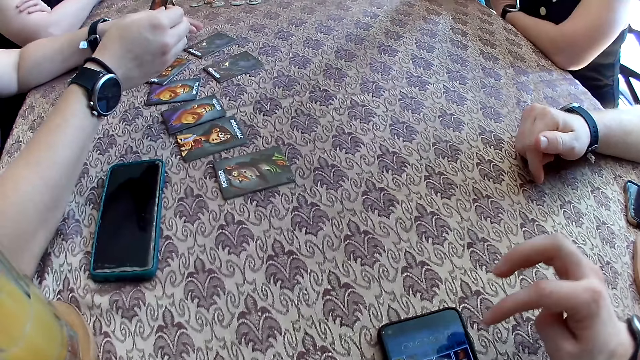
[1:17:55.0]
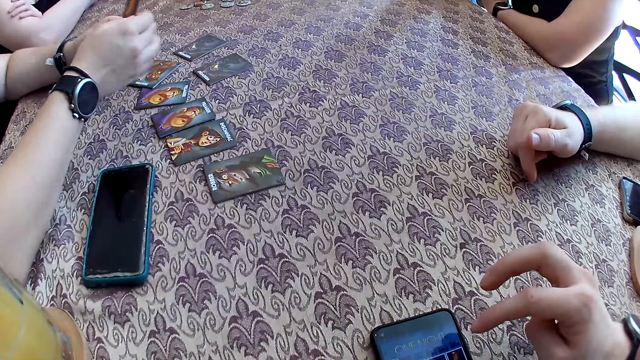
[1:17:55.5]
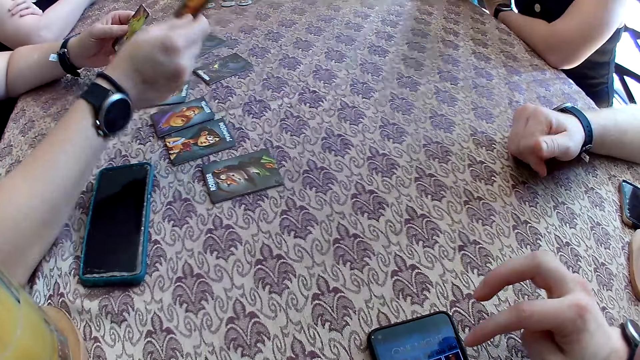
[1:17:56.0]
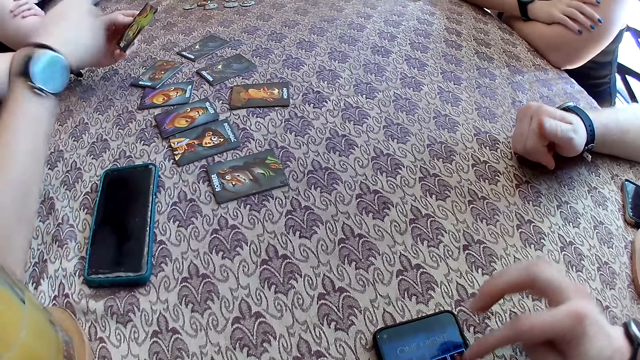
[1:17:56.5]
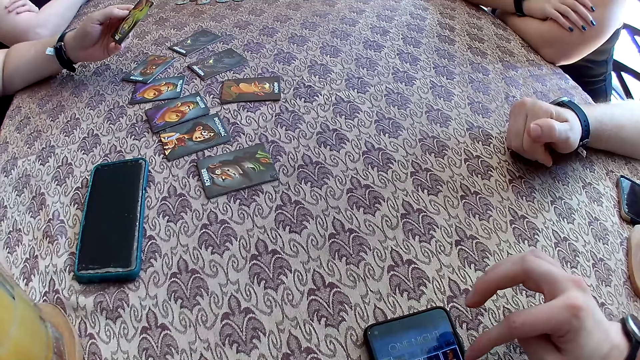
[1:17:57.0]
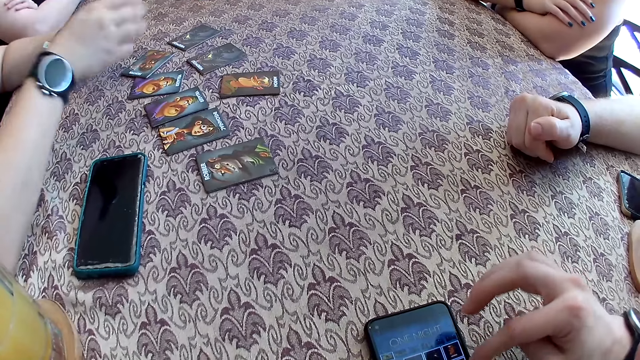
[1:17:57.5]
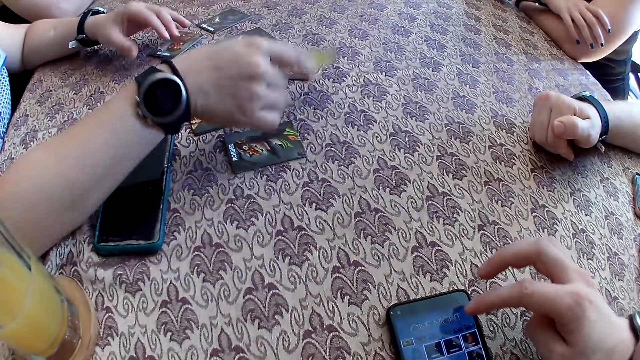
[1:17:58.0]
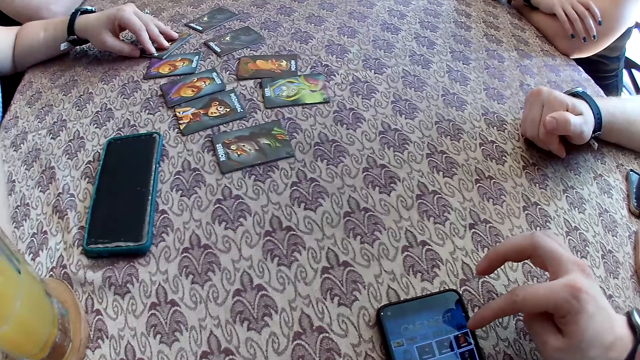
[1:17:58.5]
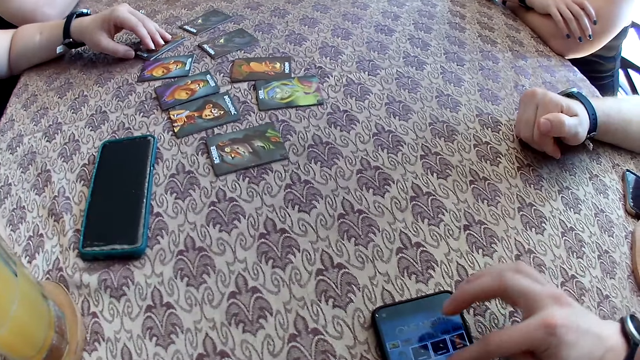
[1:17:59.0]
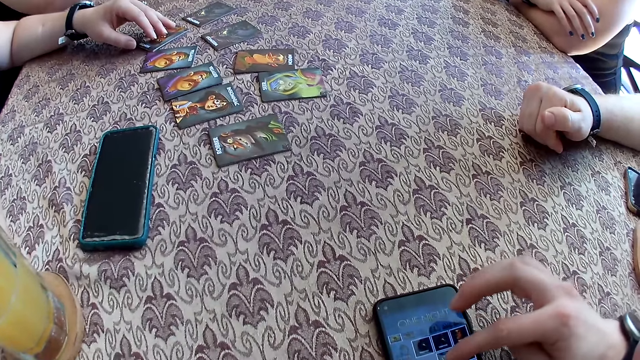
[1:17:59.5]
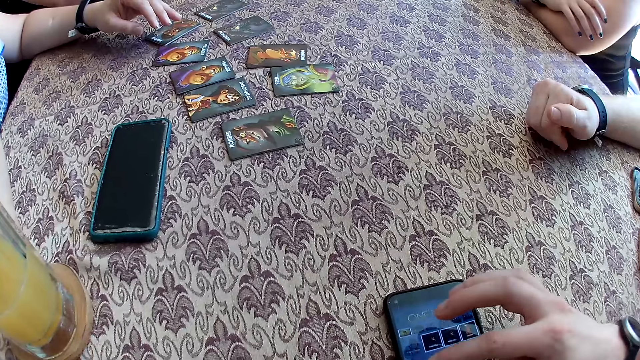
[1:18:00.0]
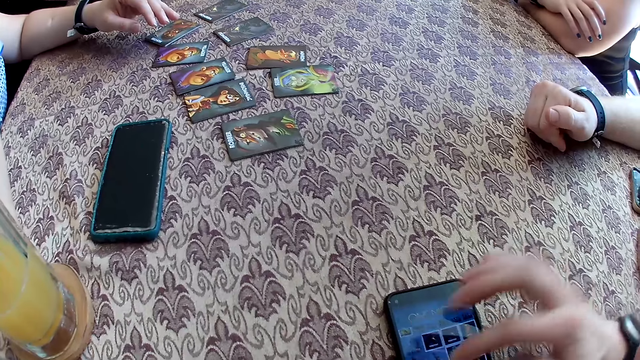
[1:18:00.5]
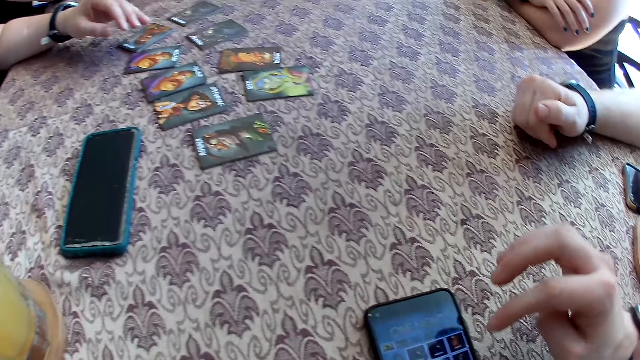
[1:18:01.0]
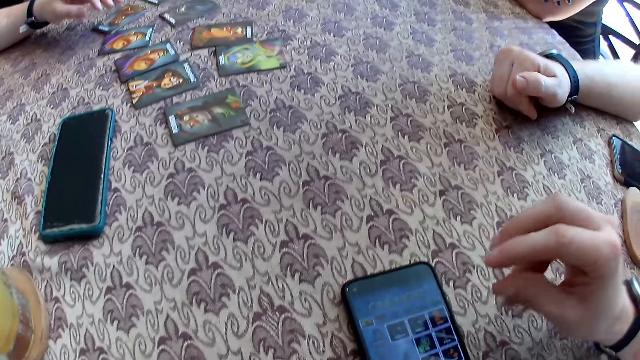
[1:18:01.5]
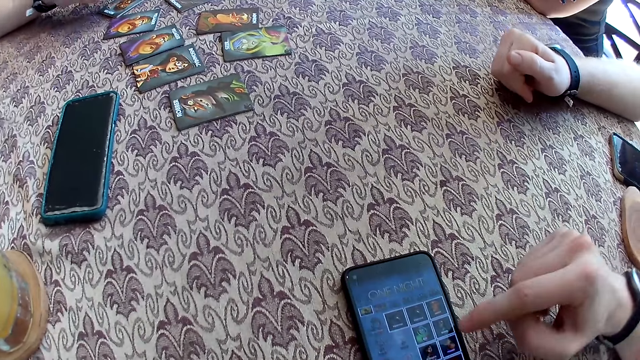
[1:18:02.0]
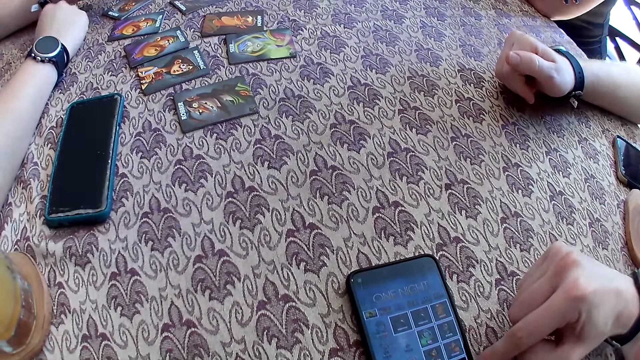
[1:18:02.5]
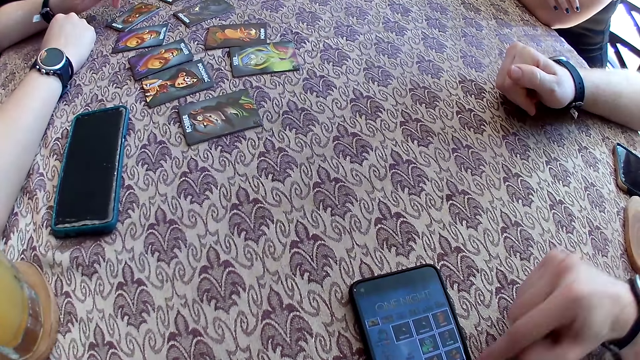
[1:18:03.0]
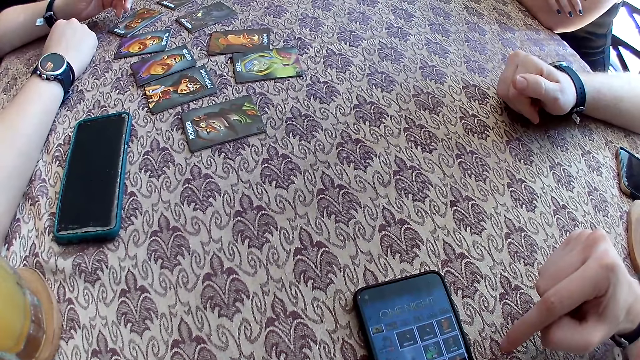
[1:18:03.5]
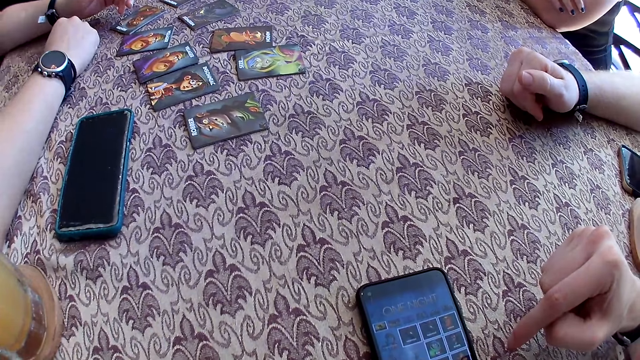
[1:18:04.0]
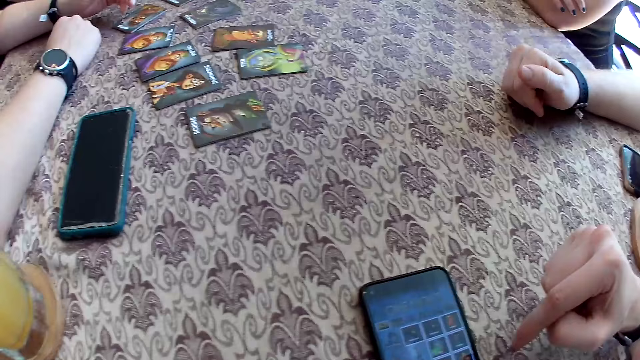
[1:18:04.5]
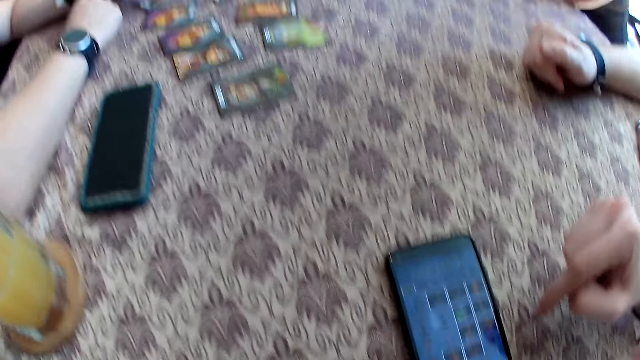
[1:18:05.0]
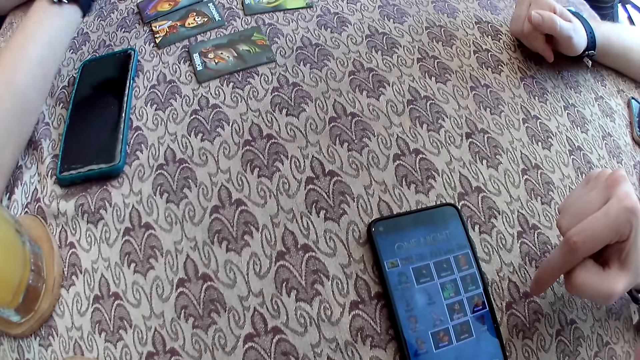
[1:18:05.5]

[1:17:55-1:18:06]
A woman drops a card on the table with her left hand. She drops a card from the cards in her left hand on the table with her right hand. She does so again. She touches a card on the table with her left hand. She places her right hand on the table.

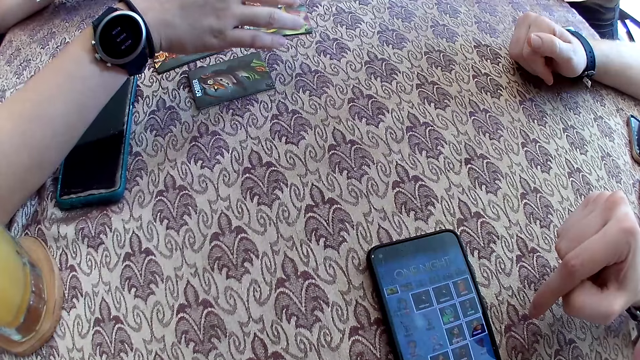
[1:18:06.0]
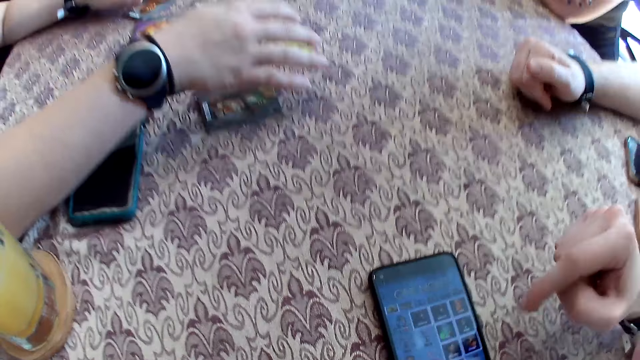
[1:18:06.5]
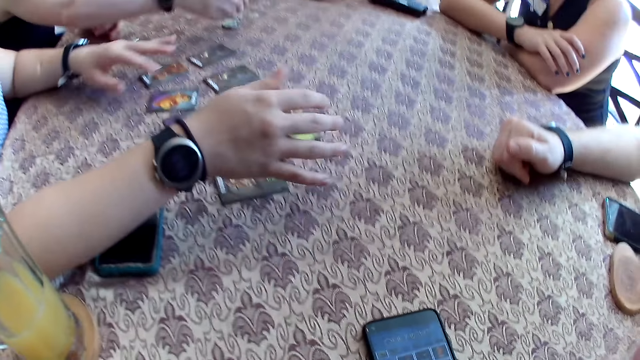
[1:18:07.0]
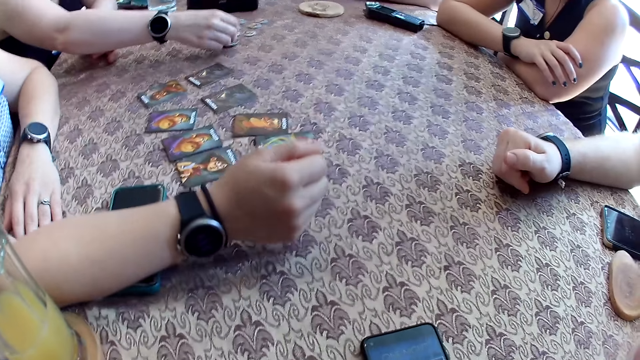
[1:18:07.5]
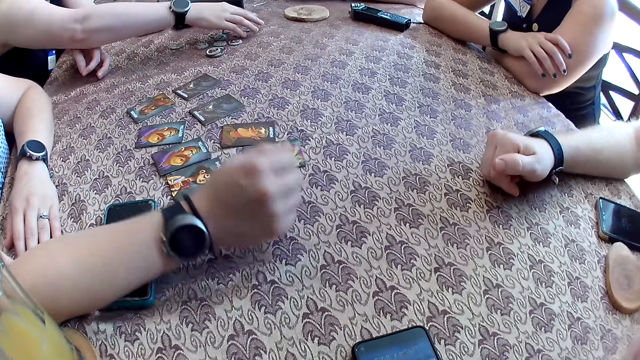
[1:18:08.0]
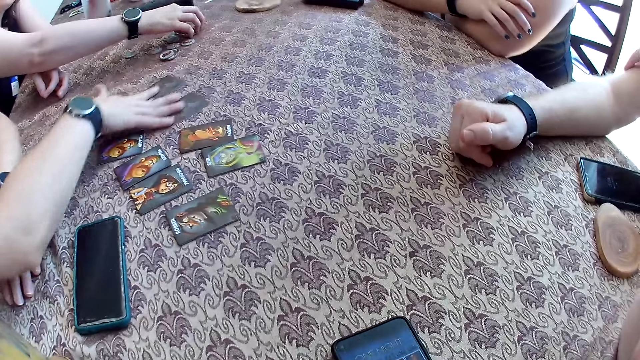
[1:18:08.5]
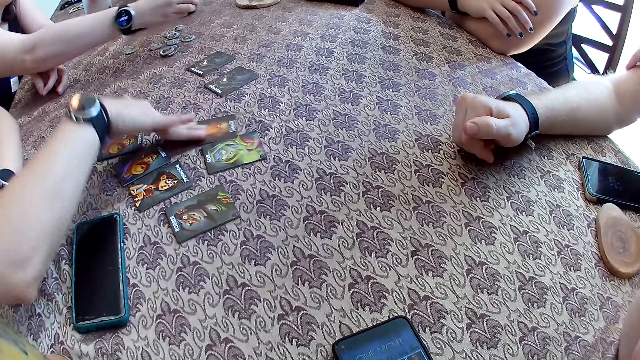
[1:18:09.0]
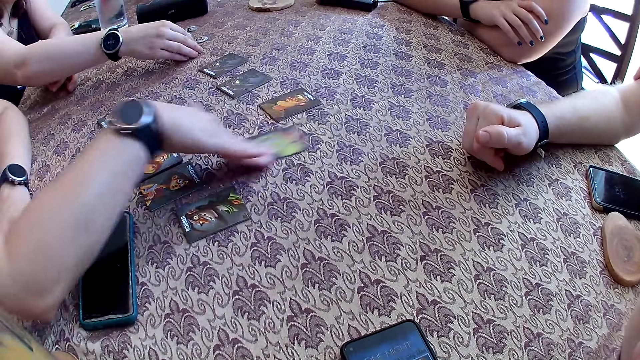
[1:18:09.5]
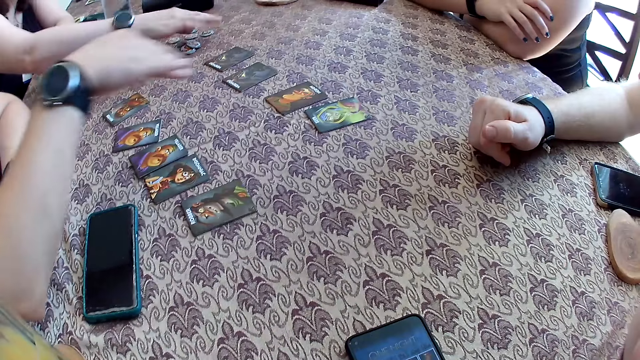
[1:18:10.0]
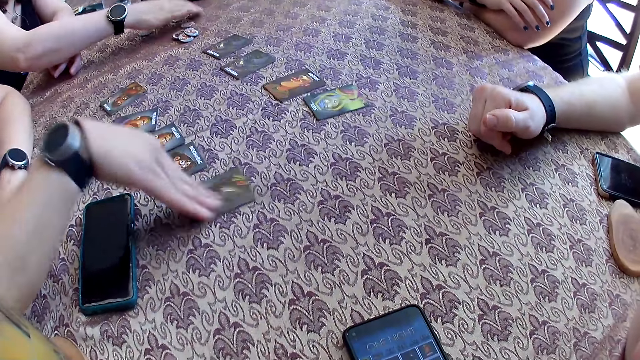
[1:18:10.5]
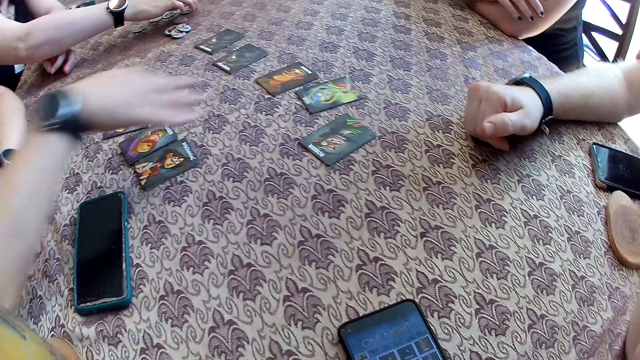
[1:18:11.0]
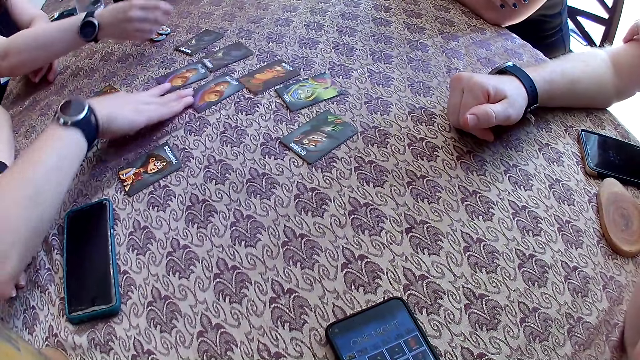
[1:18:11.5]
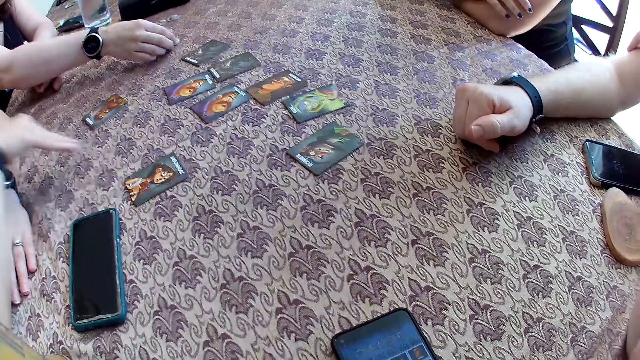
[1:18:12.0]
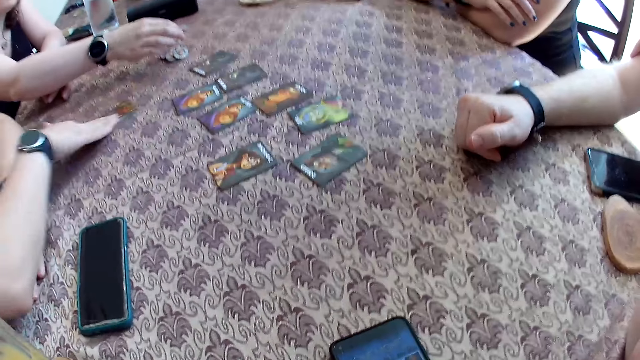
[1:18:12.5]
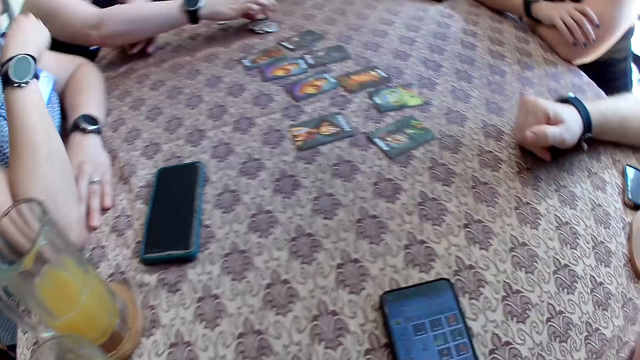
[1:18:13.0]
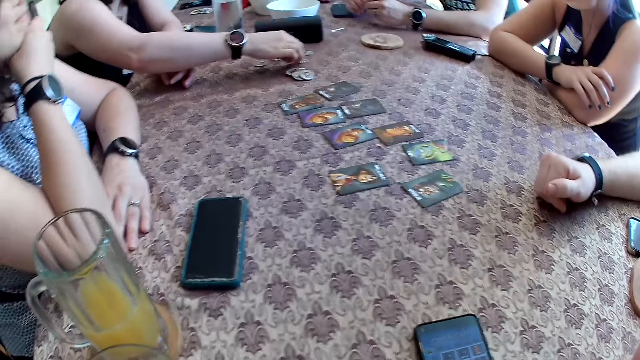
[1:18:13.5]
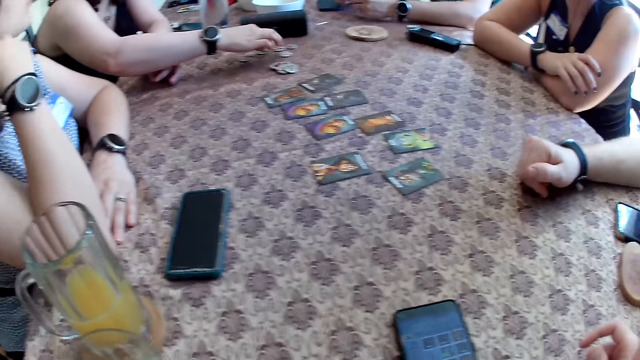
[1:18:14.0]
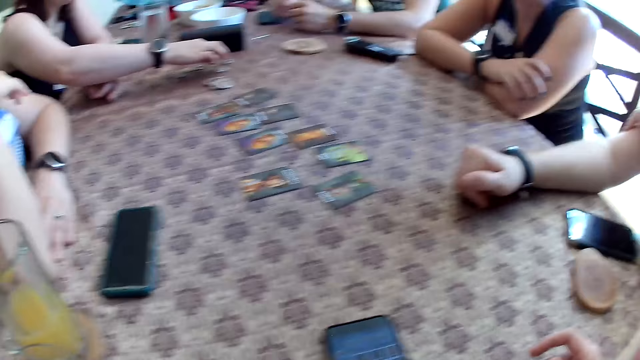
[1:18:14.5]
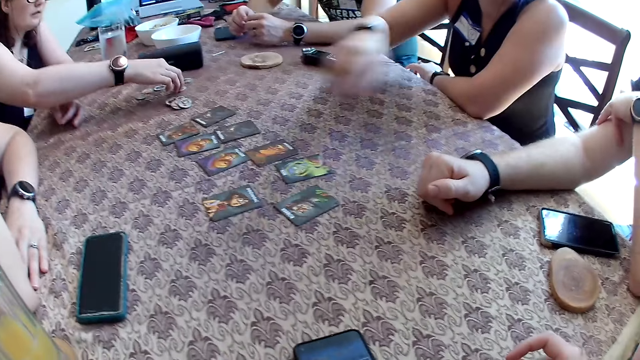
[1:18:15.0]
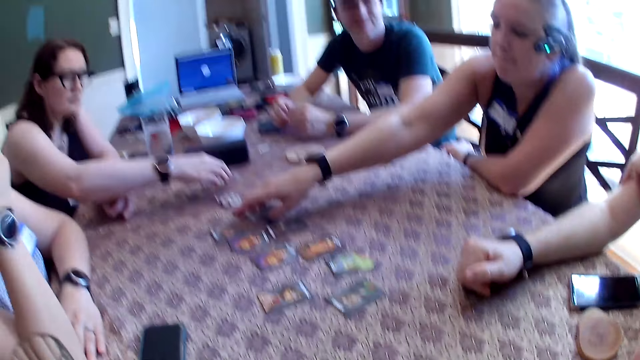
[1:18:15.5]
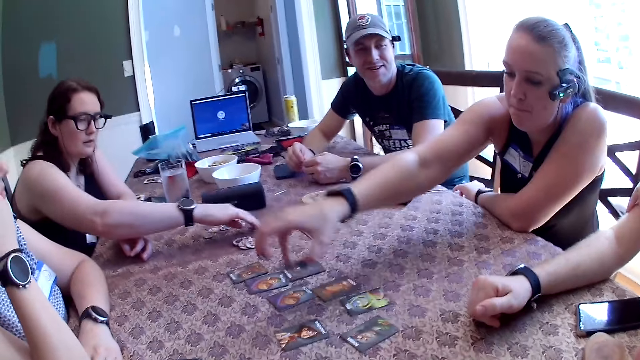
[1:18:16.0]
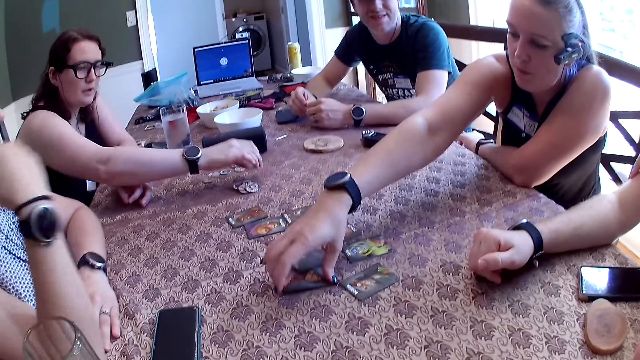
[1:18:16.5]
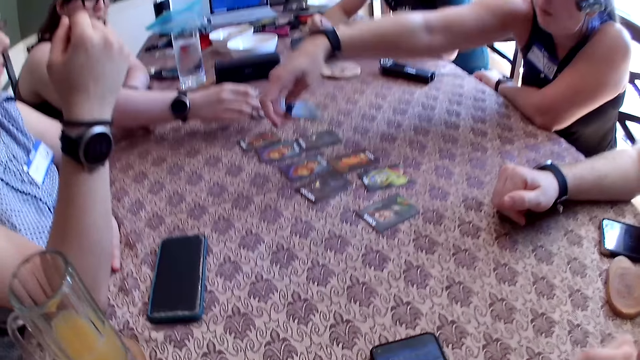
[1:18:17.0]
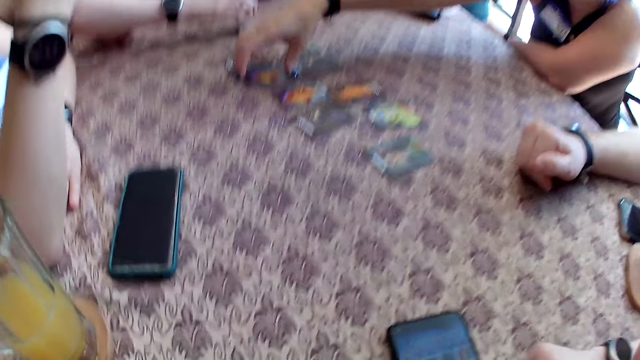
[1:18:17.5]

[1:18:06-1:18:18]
A woman touches a card on the table with her left hand. Another woman picks up a coin on the table with her right hand. The first woman slides two cards on the table with her right hand. She slides a card on the table with her right hand. She does so again. The second woman drops the coin in her right hand on the table, and shifts coins on the table with her right hand. The first woman slides a card on the table with her right hand. The second woman moves a coin on the table with her right hand. The first woman slides two cards on the table with her right hand. She slides a card on the table with her right hand. She does so again. The second woman moves a coin on the table with her right hand. She moves coins on the table with her right hand. A third woman picks up the card on the table with her right hand. She drops the card in her right hand on the table. She picks up a card on the table with her right hand. She drops the card in her right hand on the table.
